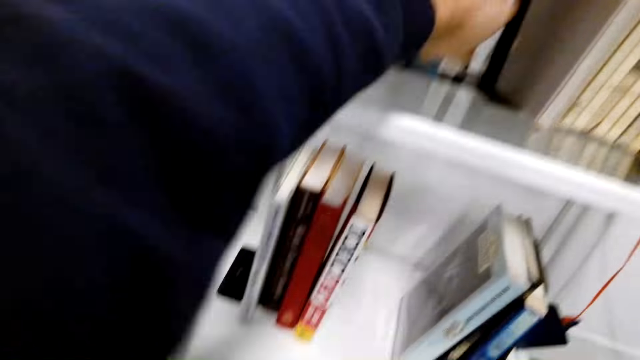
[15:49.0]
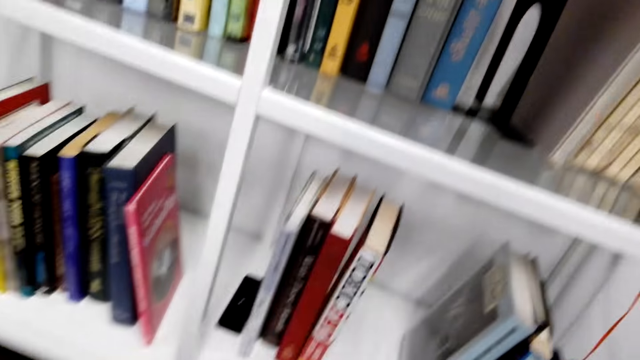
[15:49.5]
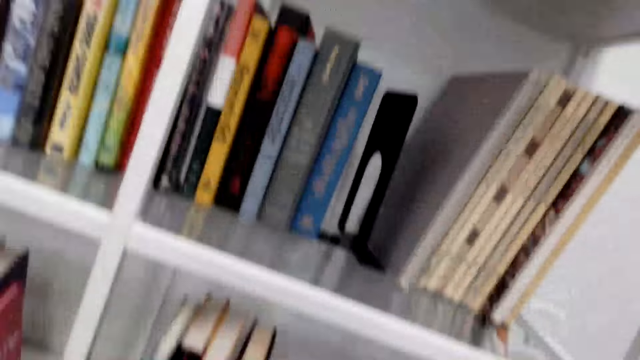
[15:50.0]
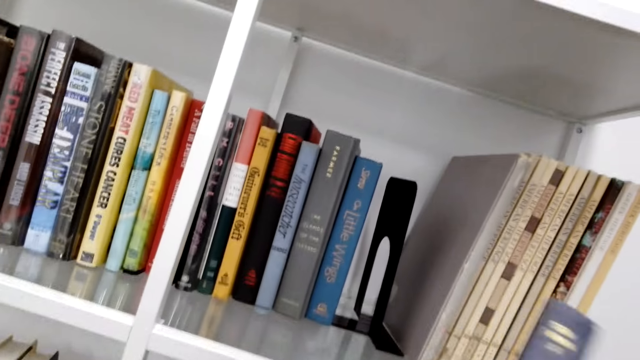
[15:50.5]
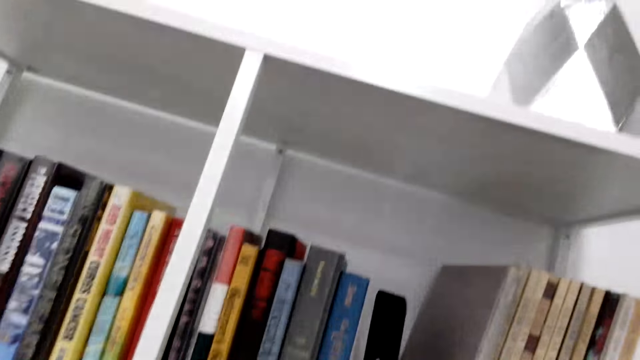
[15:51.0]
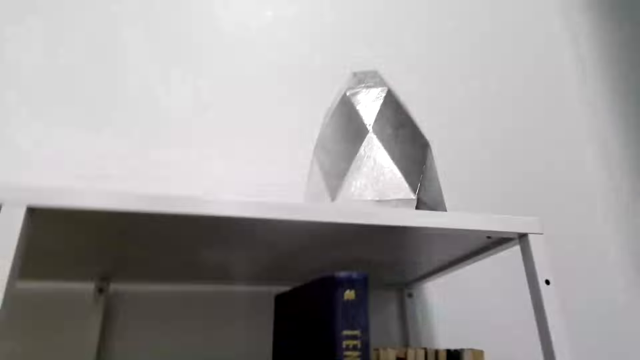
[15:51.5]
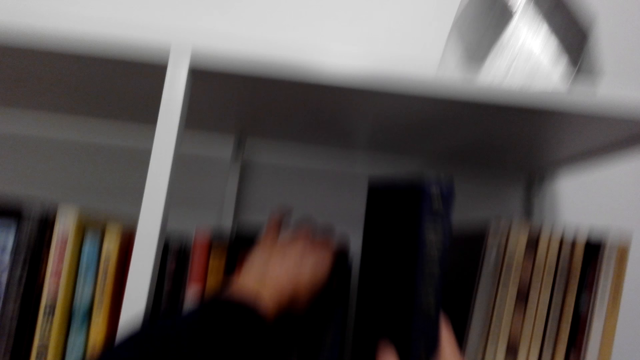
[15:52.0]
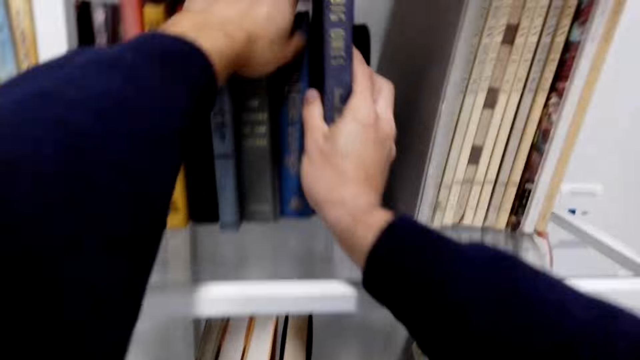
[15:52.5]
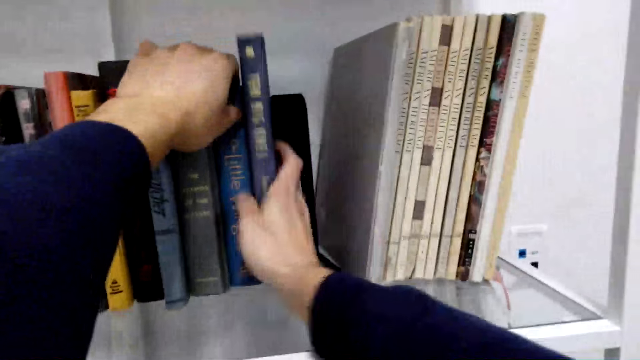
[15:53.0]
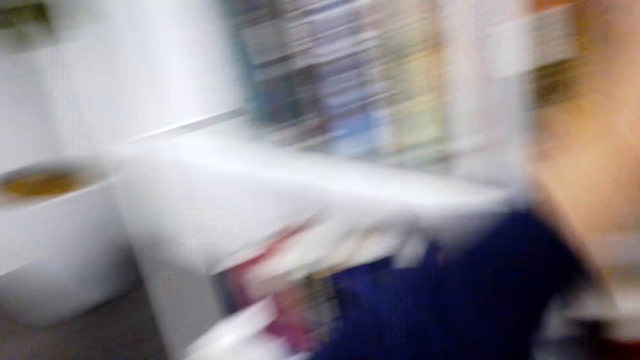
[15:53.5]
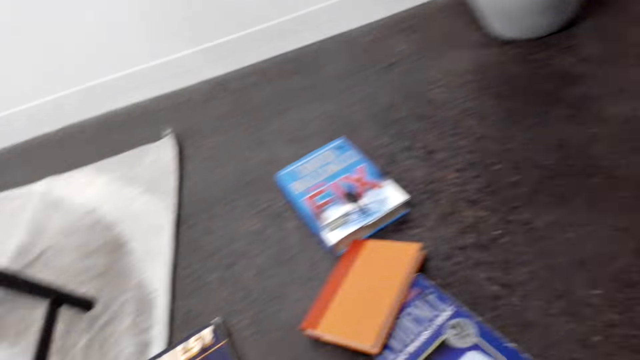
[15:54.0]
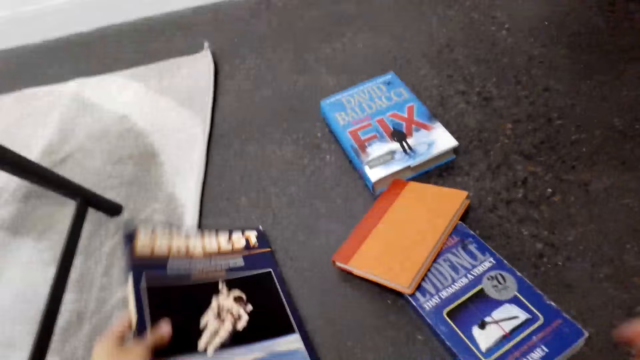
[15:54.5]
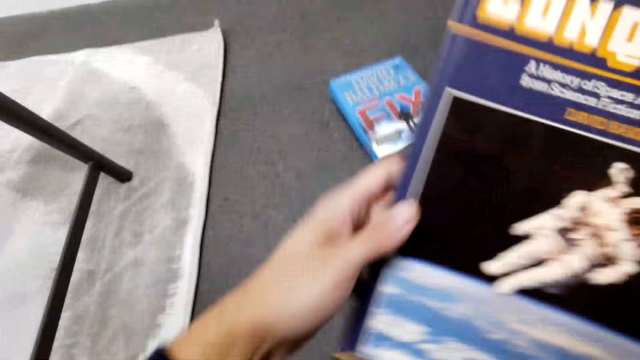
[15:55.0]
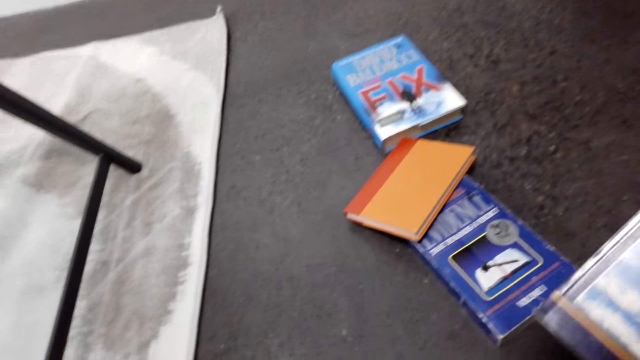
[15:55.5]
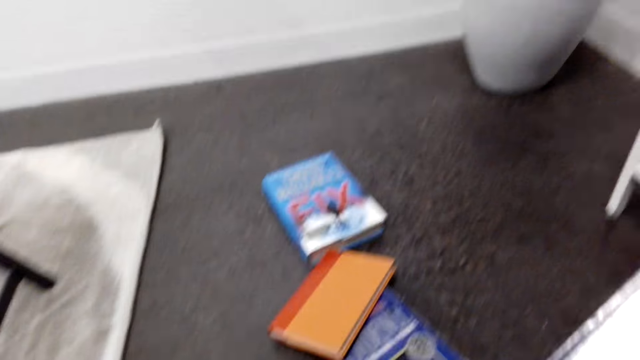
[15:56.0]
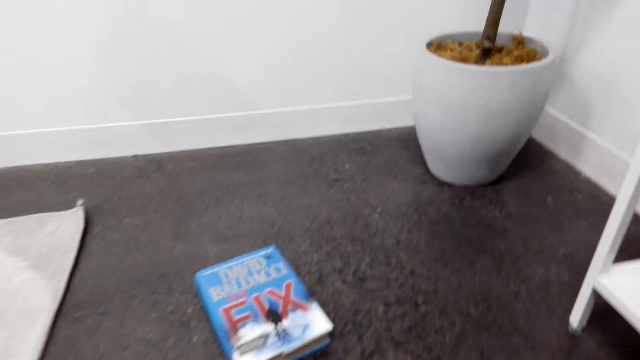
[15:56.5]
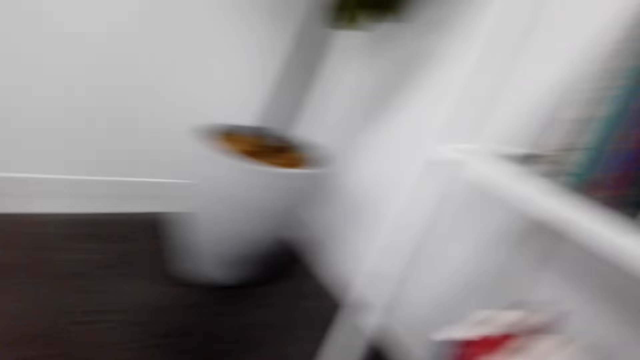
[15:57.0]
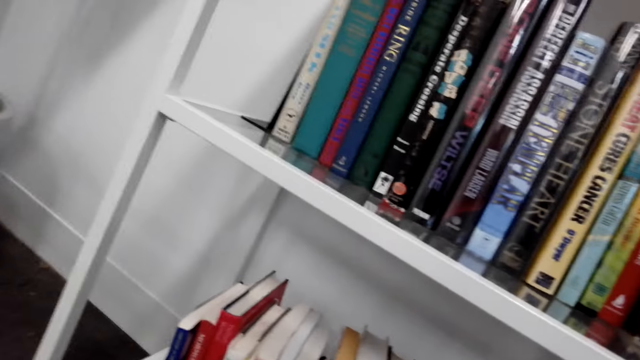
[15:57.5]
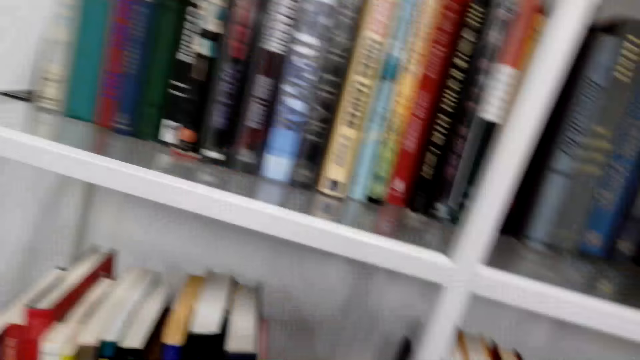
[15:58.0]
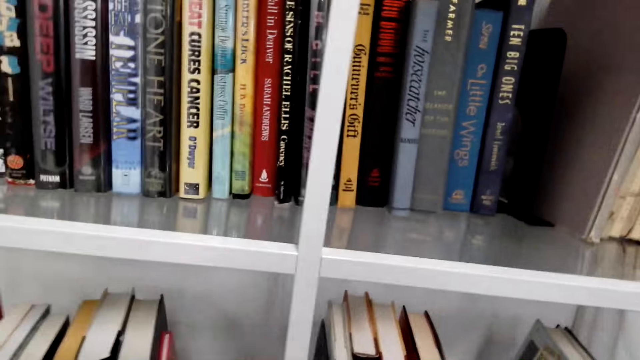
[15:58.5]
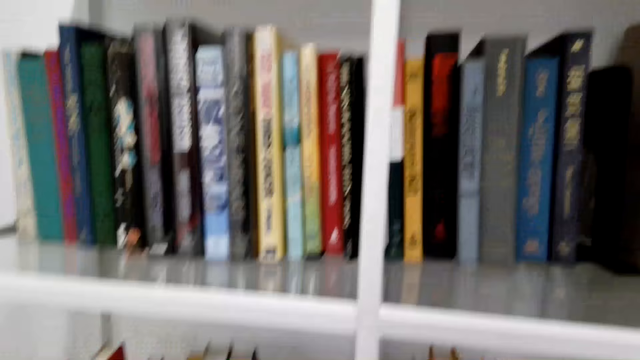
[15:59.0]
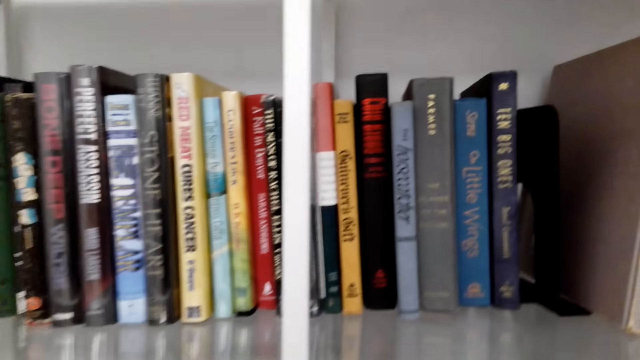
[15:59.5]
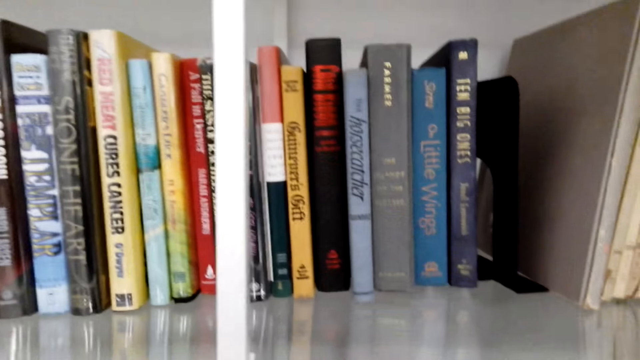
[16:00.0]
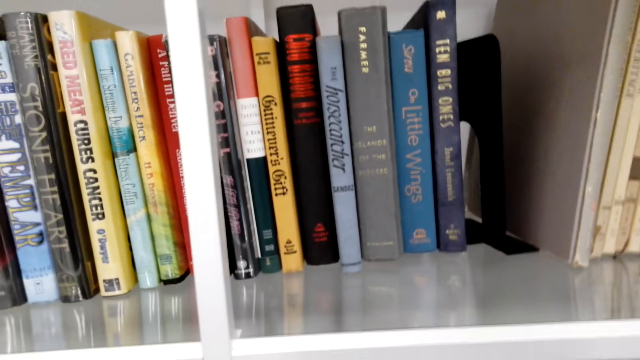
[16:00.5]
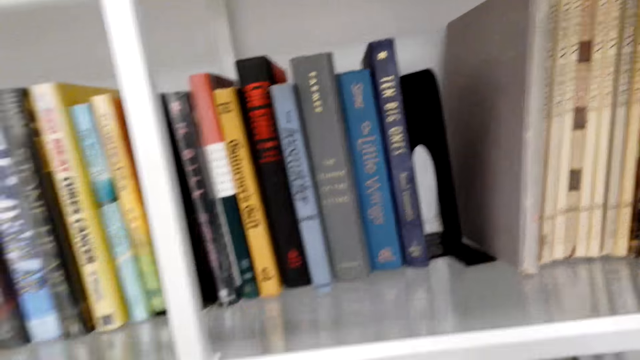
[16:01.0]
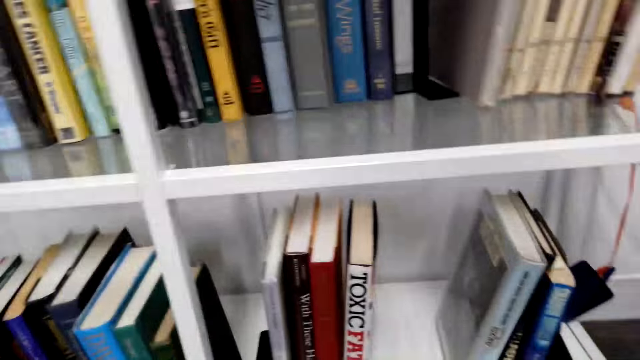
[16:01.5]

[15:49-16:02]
The camera wearer picks up the book. They place the book on the bookshelf. They pick up the book on the floor. They look at the books. They do something.

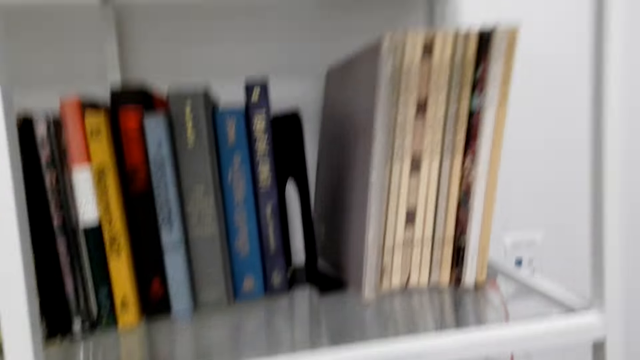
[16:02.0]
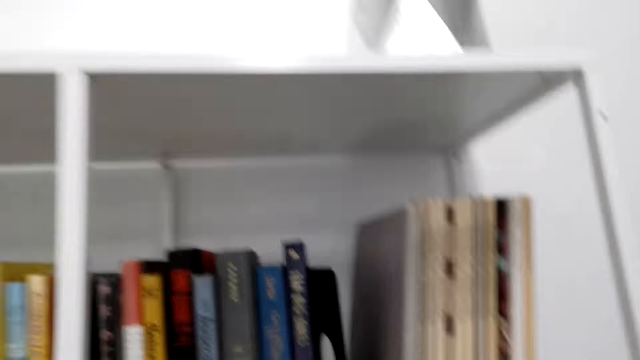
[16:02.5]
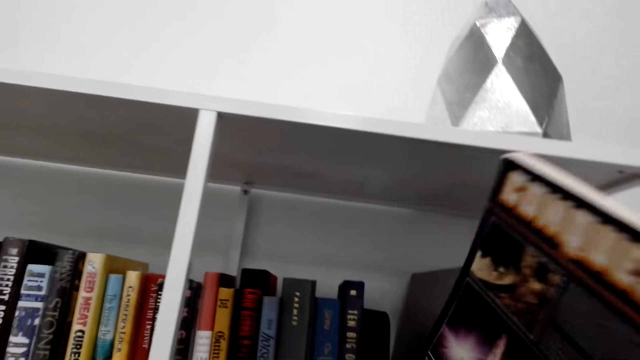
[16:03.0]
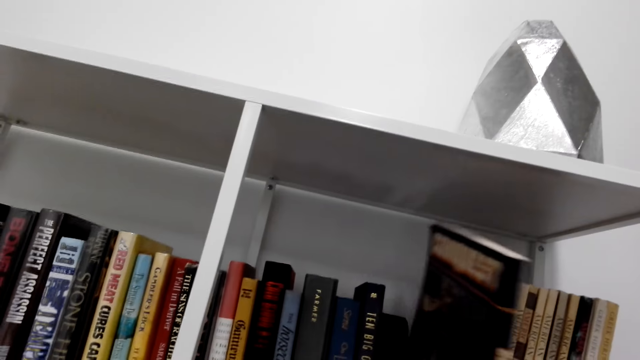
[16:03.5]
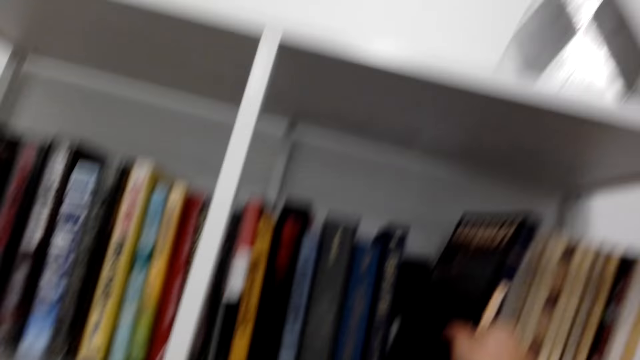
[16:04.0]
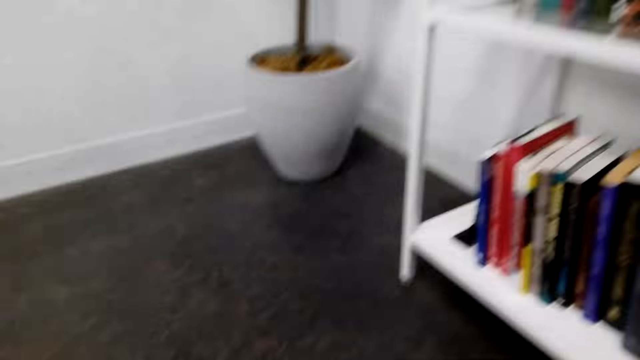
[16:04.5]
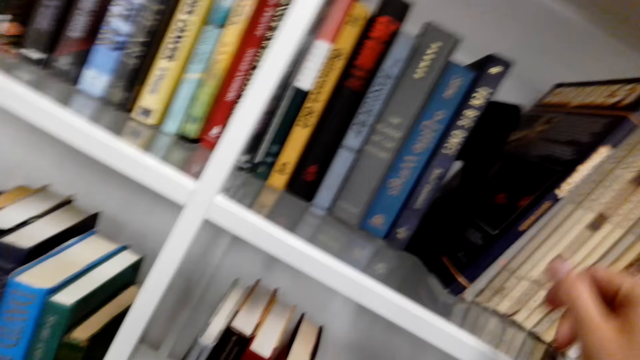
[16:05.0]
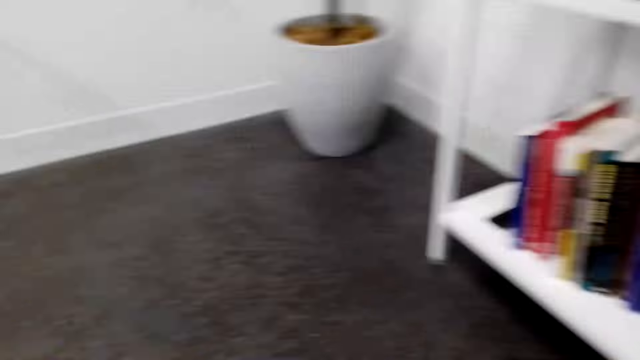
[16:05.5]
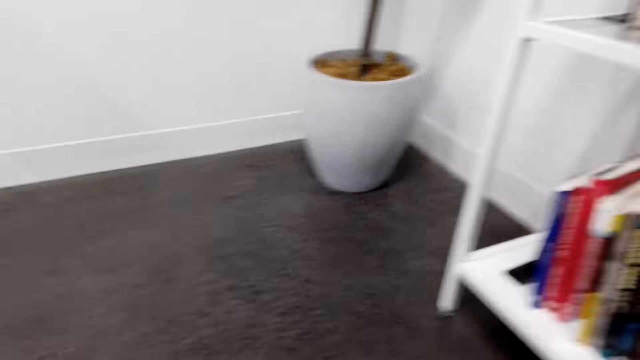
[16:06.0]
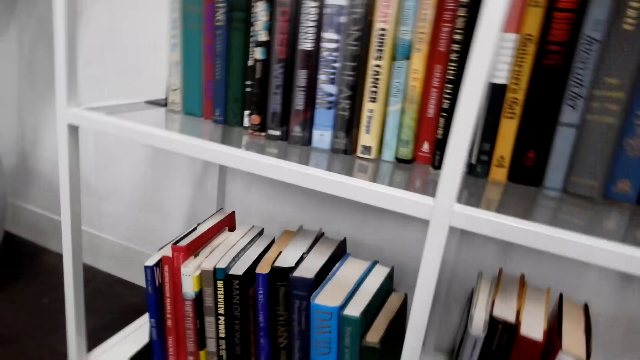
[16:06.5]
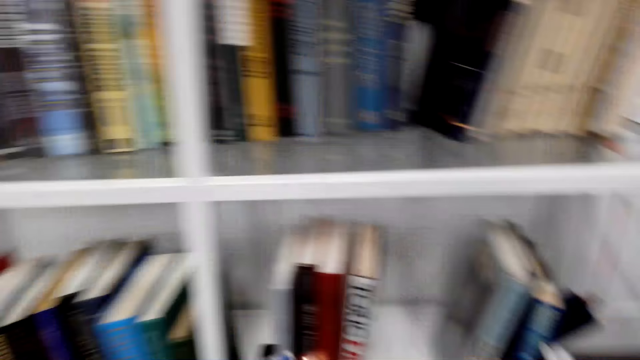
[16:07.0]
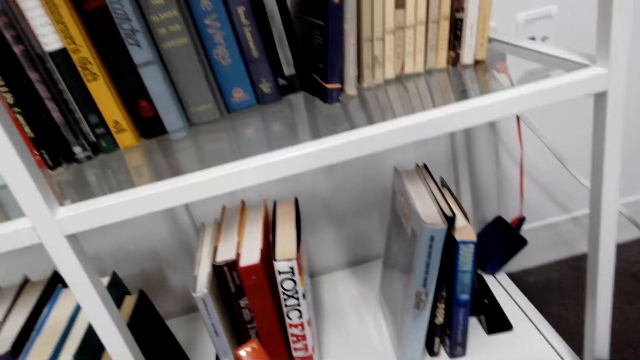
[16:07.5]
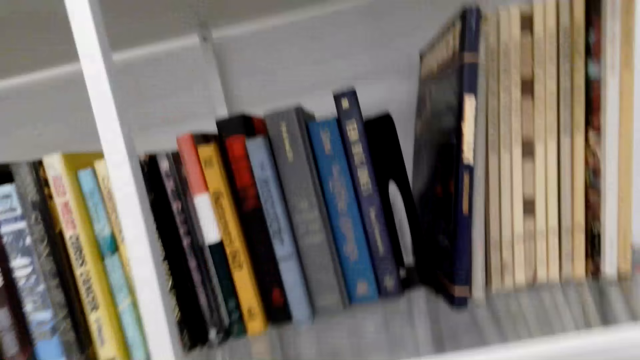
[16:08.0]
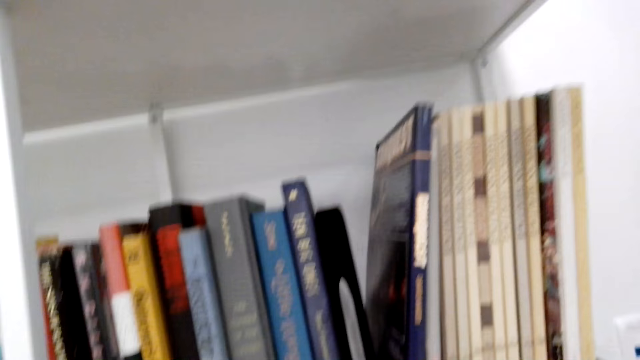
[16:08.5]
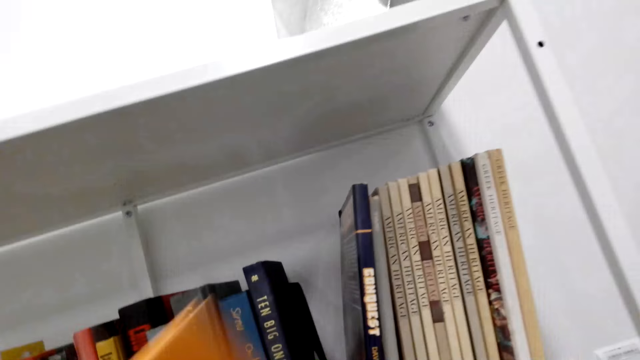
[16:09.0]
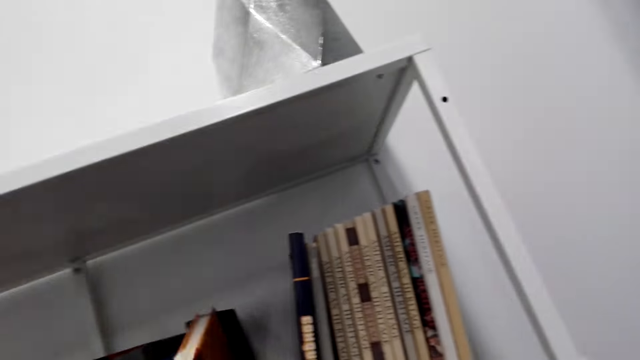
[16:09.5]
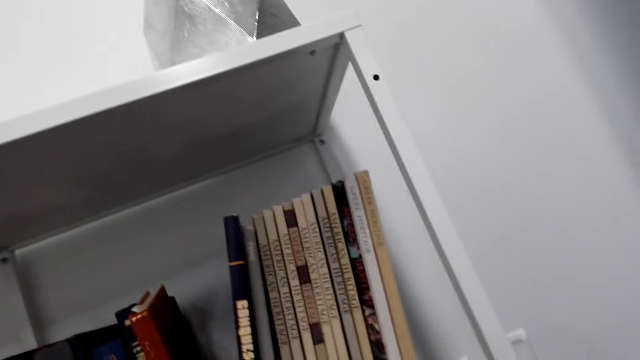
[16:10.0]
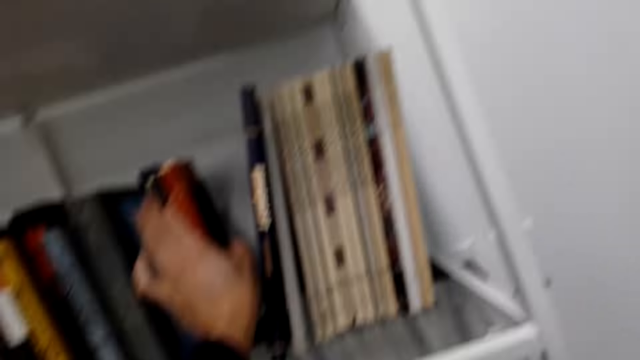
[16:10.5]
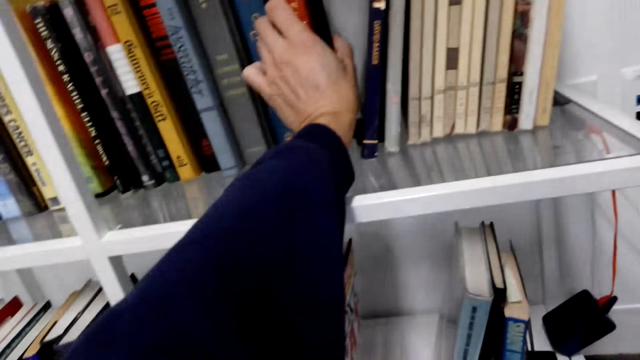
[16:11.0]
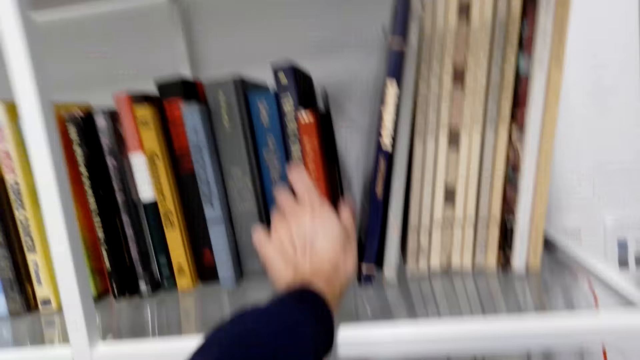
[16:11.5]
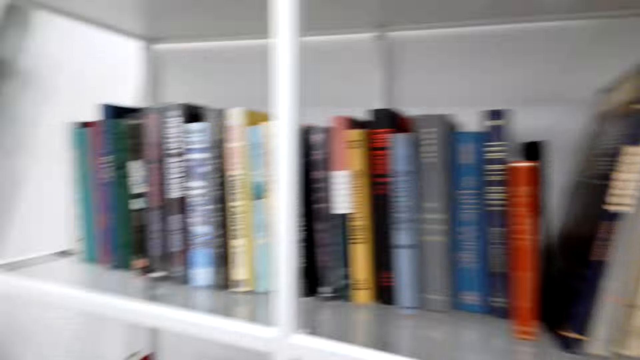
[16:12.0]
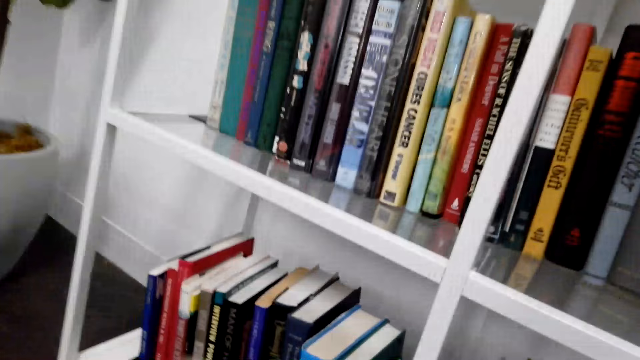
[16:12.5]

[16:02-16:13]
The camera wearer places the book on the bookshelf. They look around. They pick up the book on the floor. They look at the books. They place the books on the bookshelf.
